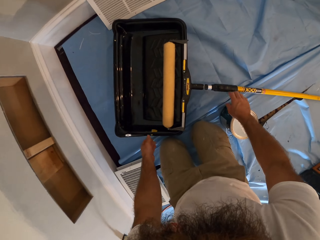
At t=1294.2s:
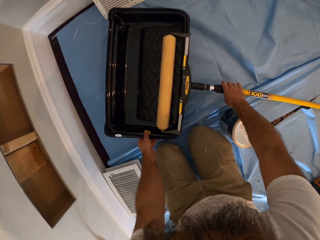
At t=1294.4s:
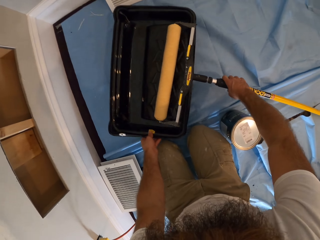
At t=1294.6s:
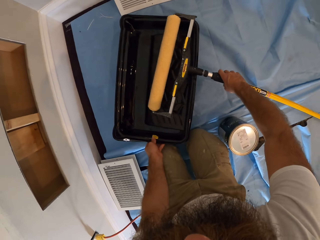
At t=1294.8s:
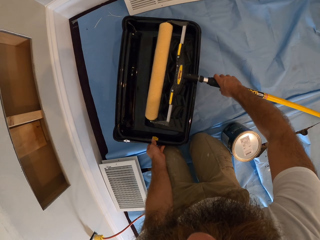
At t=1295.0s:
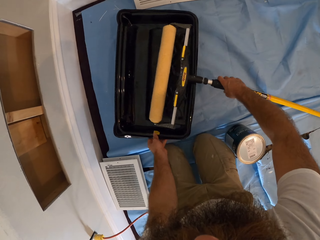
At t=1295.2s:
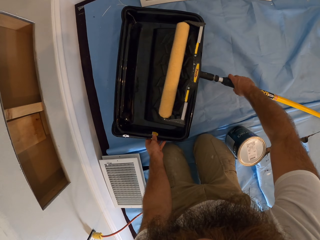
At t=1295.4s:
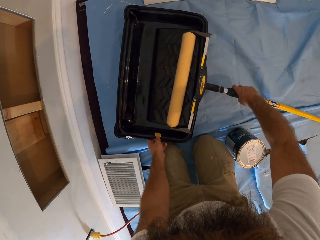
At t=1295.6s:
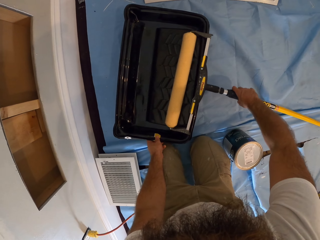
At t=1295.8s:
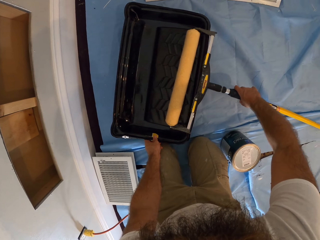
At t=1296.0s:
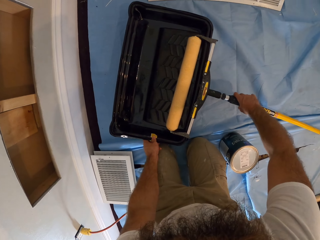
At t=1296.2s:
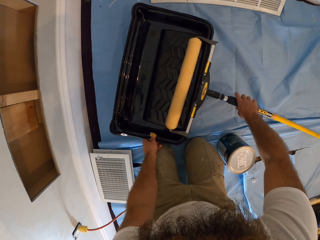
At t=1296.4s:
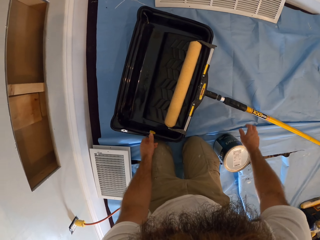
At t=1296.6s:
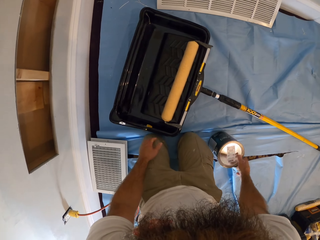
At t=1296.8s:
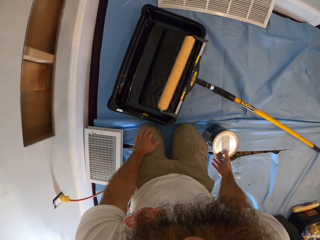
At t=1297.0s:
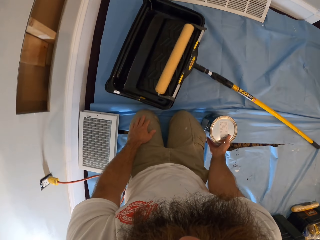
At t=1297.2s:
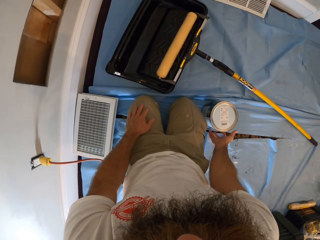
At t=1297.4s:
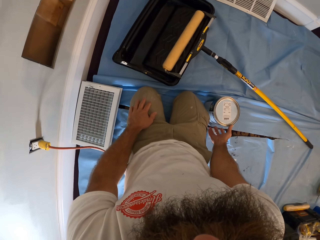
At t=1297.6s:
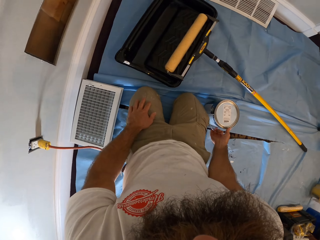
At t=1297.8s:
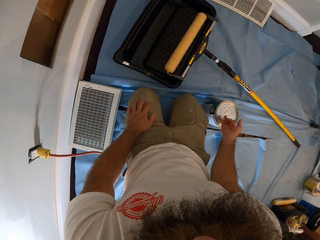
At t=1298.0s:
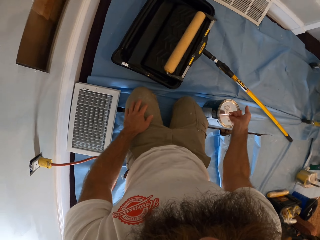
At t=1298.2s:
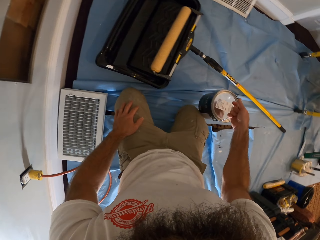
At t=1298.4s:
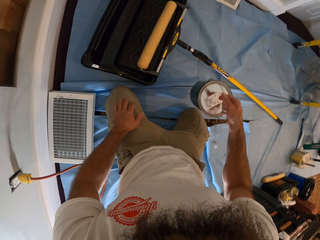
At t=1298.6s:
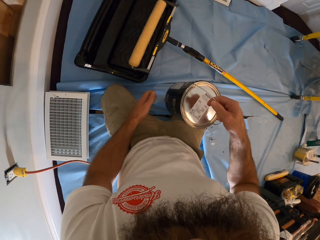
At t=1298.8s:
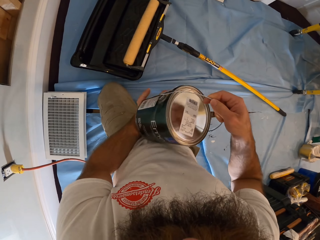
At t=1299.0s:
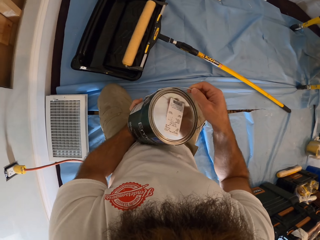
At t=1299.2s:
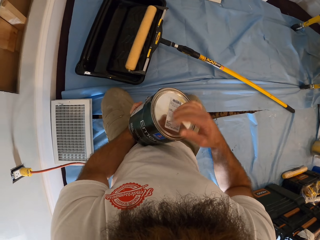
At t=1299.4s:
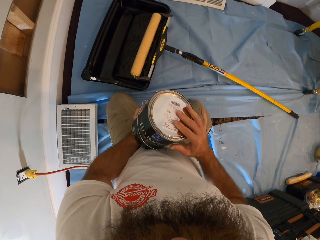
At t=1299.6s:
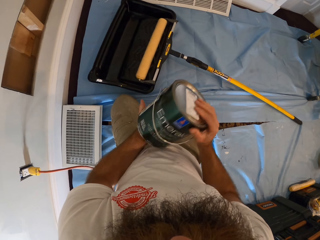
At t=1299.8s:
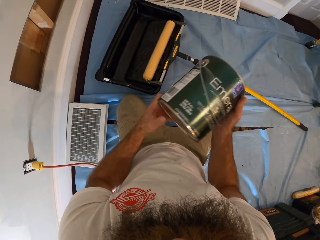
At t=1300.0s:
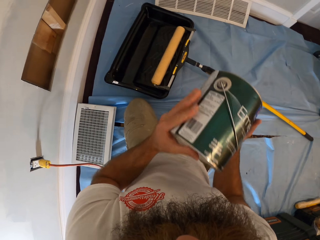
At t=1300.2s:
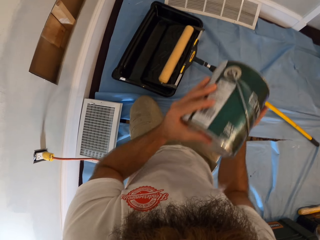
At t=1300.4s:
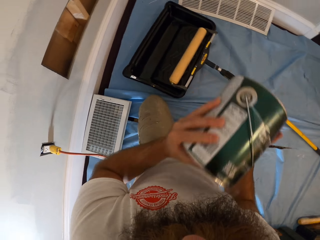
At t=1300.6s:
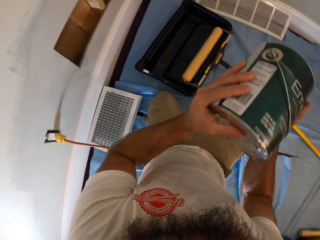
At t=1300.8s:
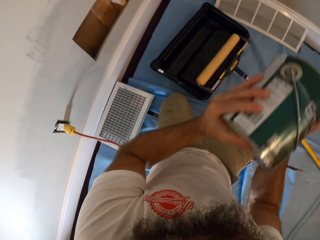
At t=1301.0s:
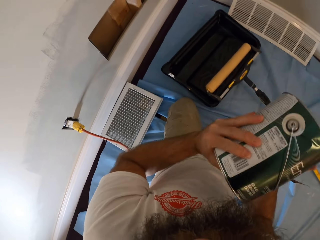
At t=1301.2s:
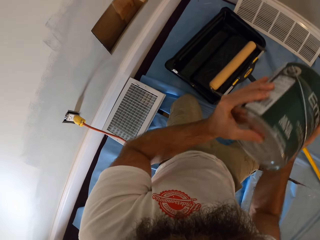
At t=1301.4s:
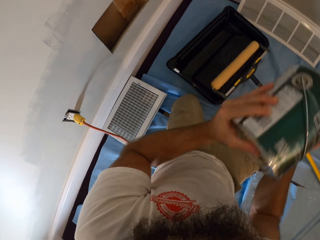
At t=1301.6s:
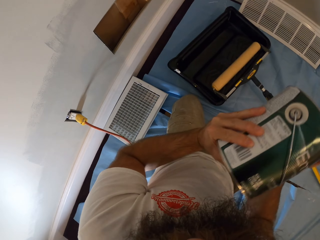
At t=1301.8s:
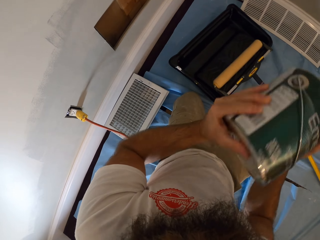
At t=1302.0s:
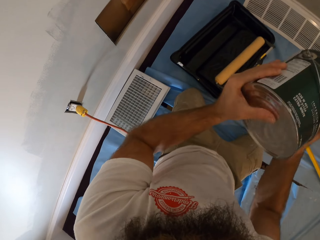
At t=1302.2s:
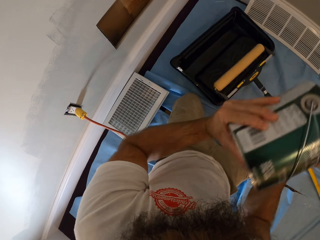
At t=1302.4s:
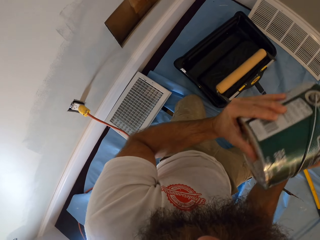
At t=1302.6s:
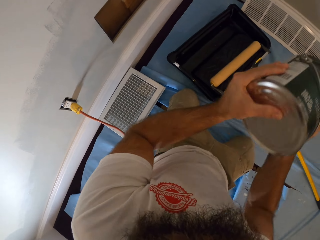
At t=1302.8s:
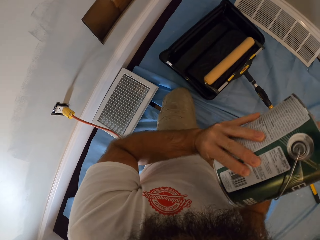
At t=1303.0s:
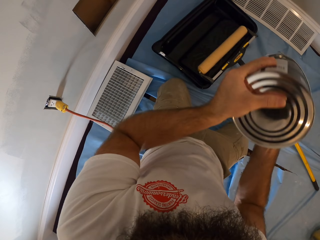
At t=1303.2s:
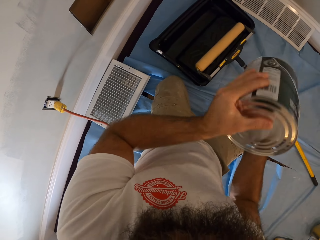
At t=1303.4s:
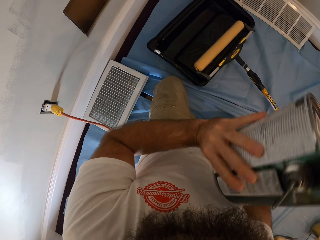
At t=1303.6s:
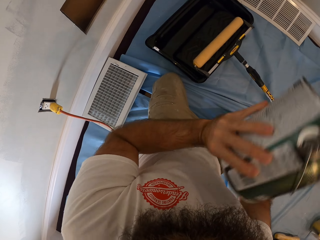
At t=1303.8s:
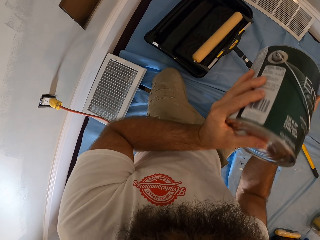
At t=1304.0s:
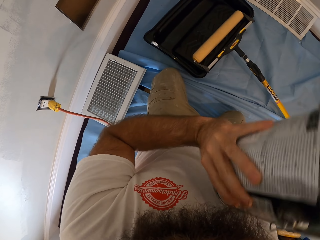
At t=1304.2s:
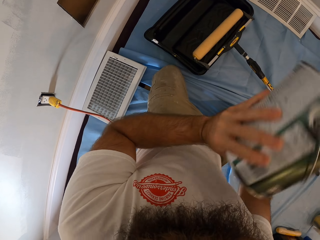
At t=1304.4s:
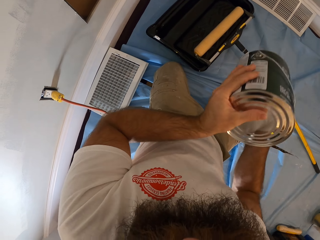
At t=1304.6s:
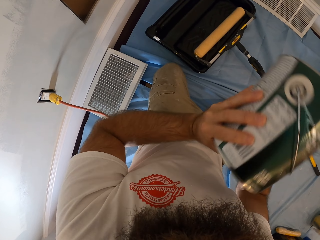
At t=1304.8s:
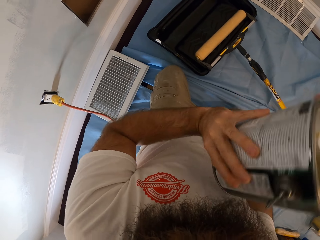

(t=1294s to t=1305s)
The camera wearer picks up the paint roller from the paint scuttle with his right hand. He adjusts the paint scuttle on the floor with his left hand. He drops the paint roller in his right hand into the paint scuttle. He places his right hand on the paint can on the floor. He lifts the paint can from the floor with his right hand. He puts the paint can into his left hand. He places his right hand on the paint can. He turns the paint can with both hands. He holds the tin. He shakes the paint can with both hands.

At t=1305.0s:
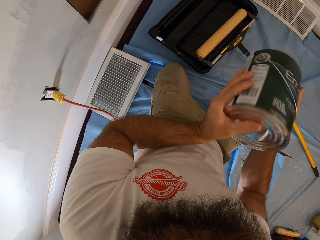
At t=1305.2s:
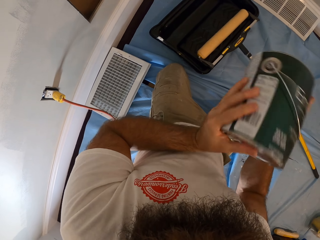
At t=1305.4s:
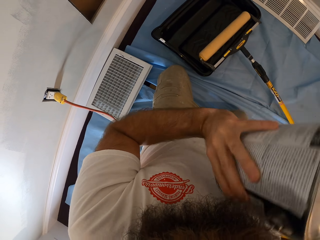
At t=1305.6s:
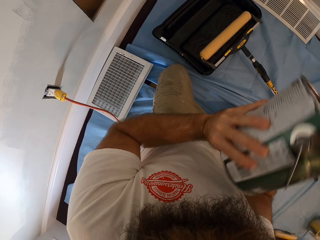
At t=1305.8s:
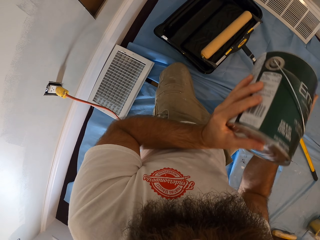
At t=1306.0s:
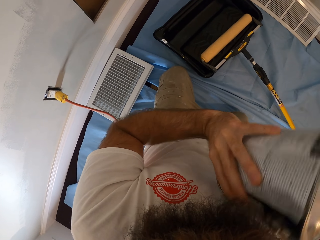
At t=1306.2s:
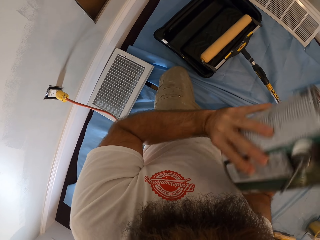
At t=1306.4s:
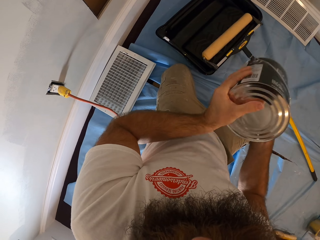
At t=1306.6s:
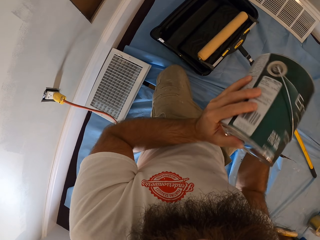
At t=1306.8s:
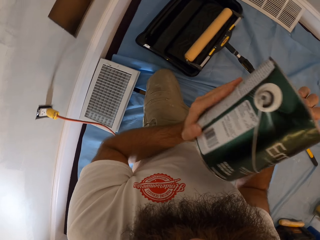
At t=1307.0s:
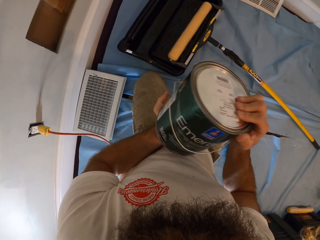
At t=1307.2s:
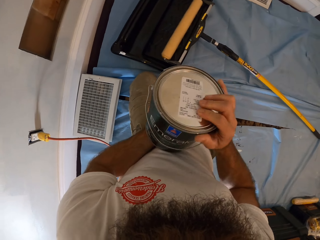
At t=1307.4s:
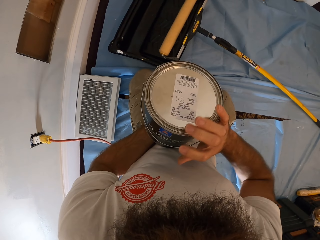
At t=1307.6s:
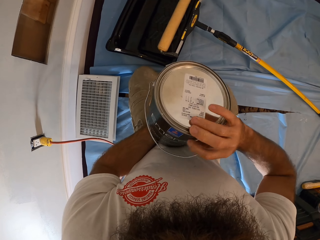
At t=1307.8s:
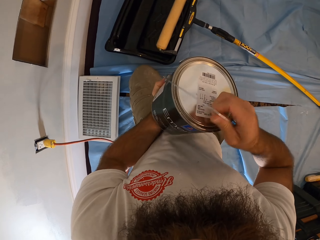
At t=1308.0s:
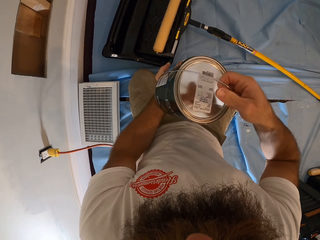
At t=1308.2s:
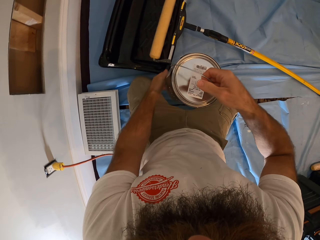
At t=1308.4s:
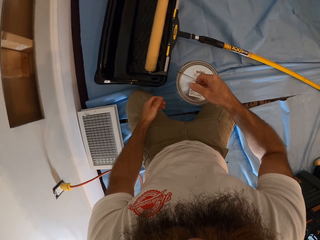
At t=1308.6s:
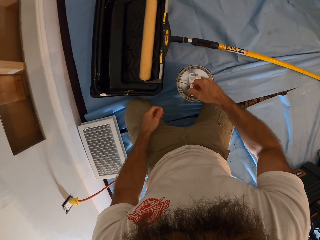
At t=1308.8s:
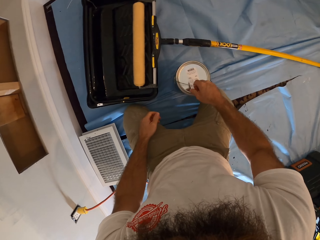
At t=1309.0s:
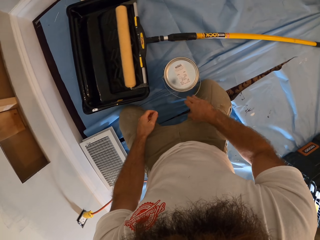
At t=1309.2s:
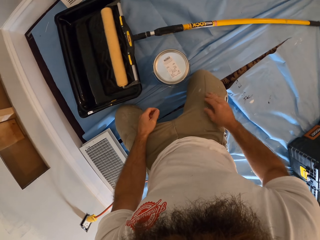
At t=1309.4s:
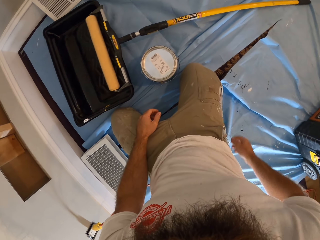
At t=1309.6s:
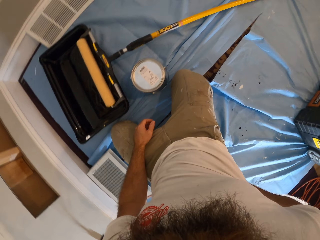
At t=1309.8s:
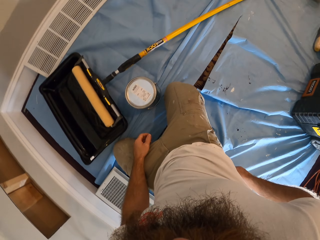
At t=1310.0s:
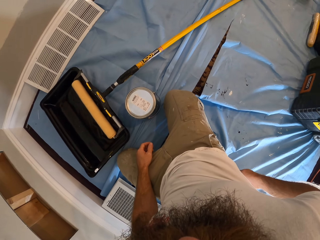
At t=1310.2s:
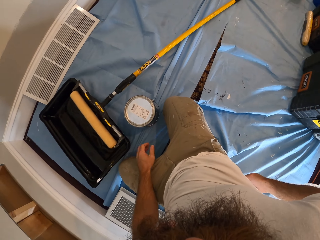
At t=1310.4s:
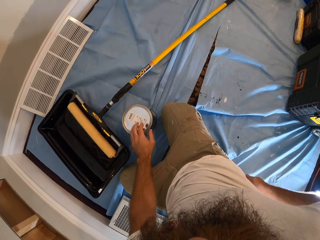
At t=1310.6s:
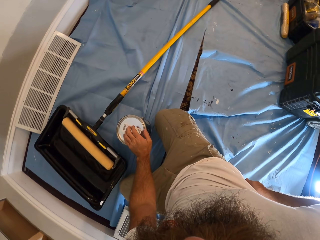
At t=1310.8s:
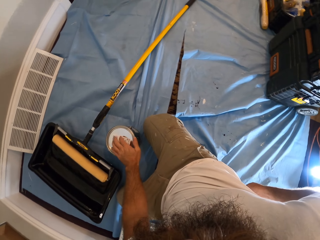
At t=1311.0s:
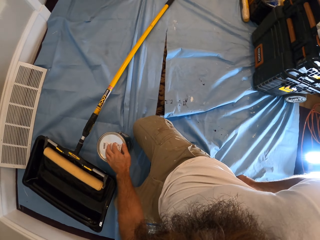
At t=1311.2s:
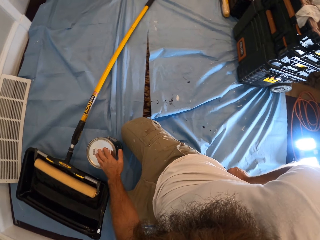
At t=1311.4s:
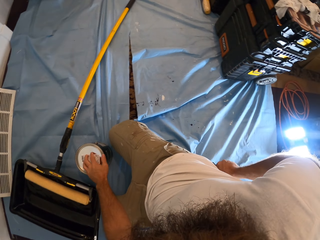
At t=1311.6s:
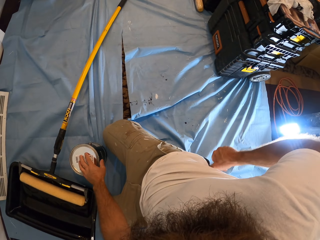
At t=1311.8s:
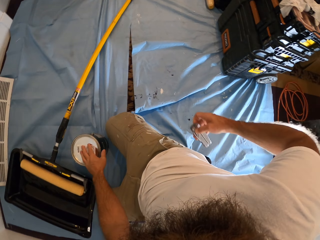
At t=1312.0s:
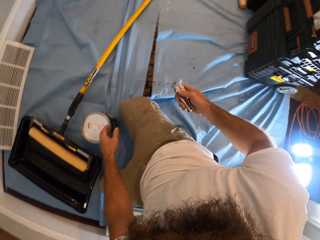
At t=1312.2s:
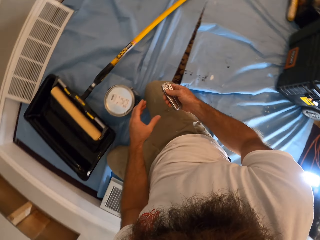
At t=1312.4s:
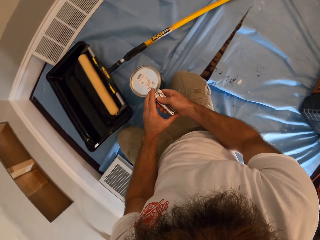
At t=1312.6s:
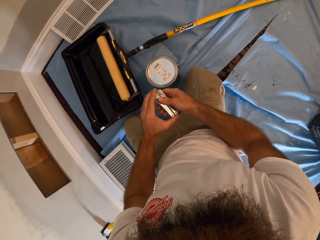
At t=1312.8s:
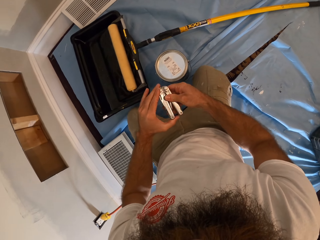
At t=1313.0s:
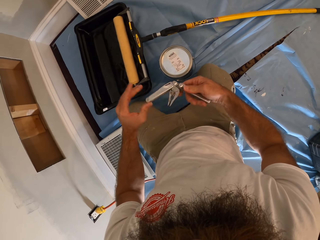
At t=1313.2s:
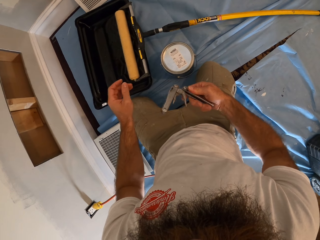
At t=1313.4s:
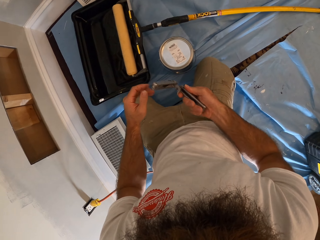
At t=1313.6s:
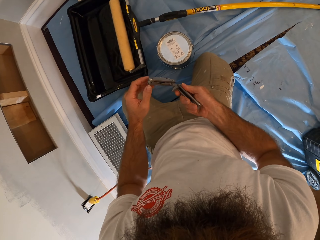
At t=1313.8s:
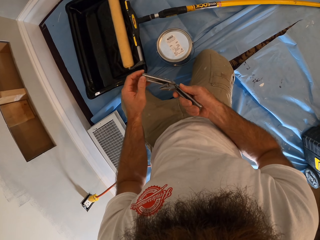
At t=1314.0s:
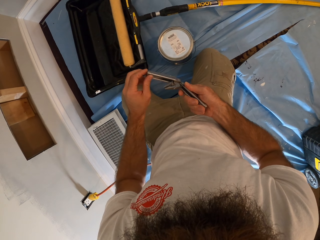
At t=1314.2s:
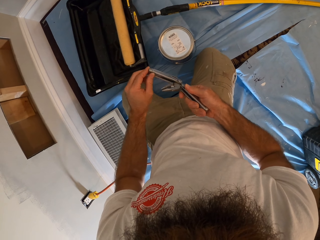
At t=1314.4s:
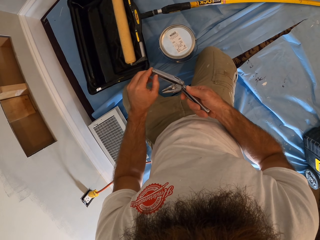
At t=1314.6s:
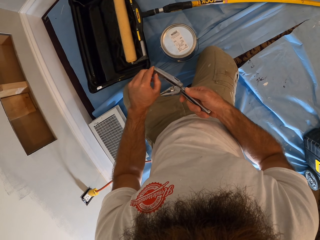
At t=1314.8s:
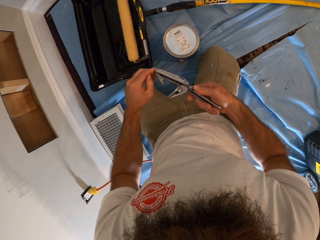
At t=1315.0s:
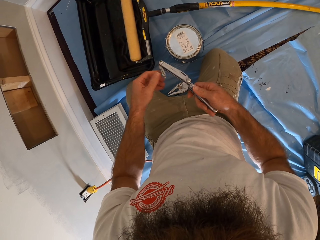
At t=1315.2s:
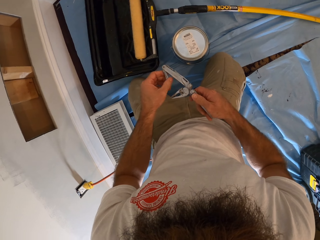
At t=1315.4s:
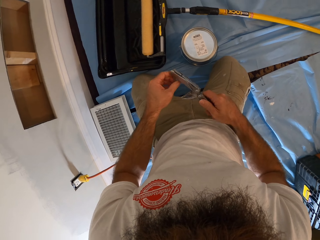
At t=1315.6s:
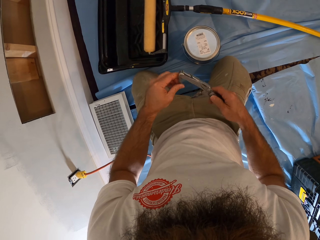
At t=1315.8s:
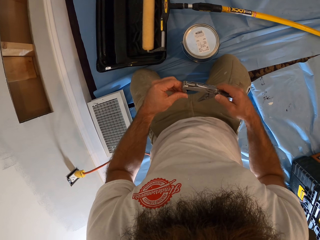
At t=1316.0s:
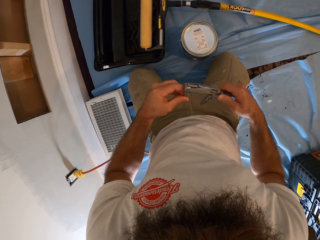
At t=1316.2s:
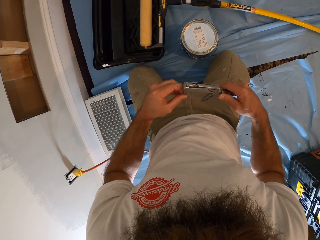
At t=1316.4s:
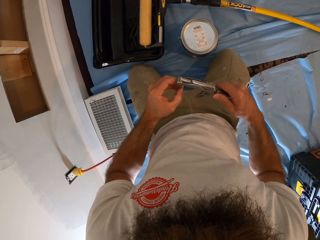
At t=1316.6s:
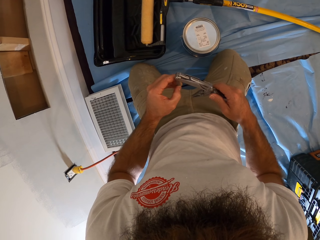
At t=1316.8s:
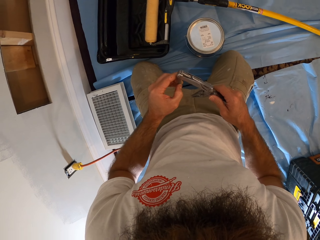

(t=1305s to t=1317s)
The camera wearer holds the handle of the paint can with his right hand. He places the paint can in his right hand on the floor. He places his right hand on his right leg. He takes a can cutter from his pocket with his right hand. He touches the tin. He opens the can cutter with his left hand. He stretches something.
